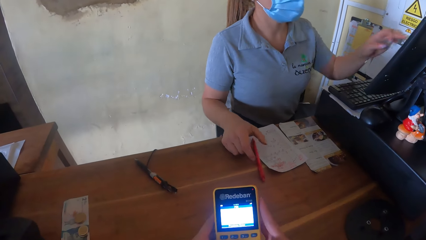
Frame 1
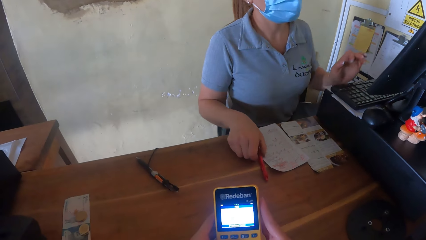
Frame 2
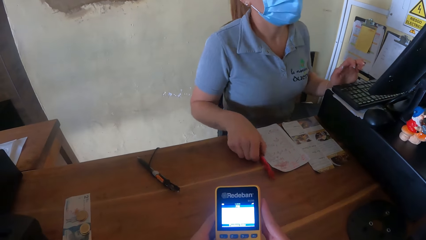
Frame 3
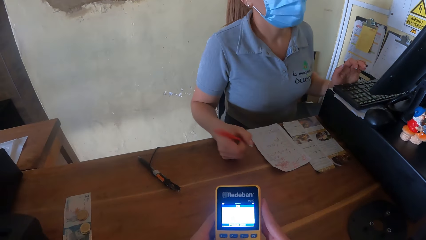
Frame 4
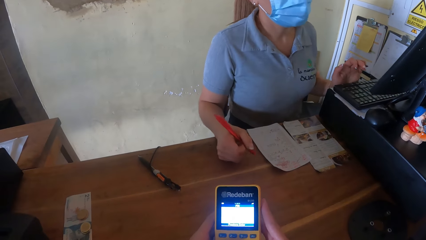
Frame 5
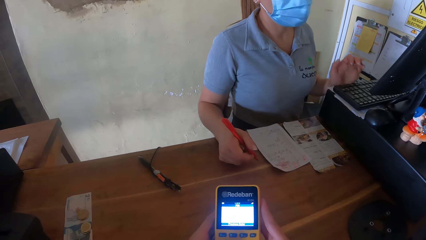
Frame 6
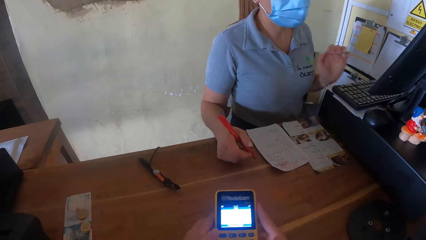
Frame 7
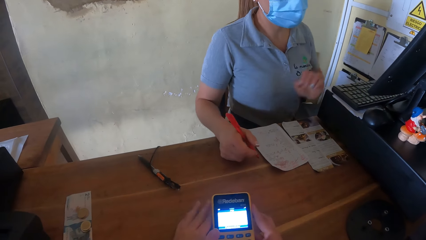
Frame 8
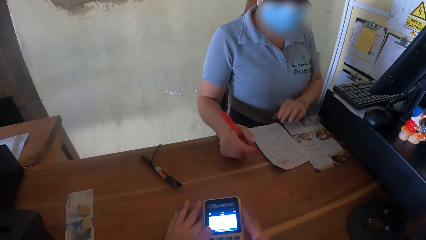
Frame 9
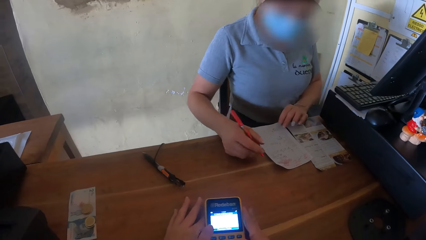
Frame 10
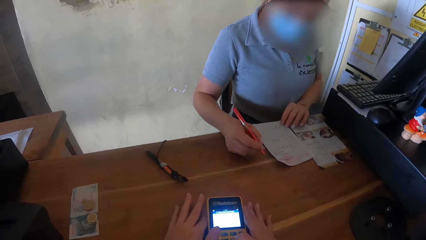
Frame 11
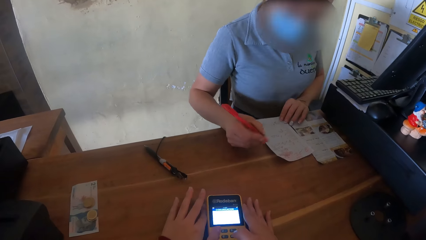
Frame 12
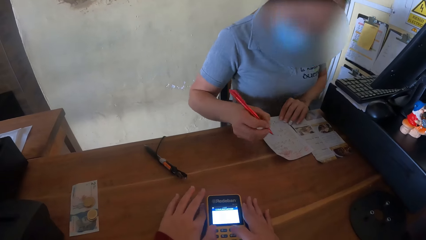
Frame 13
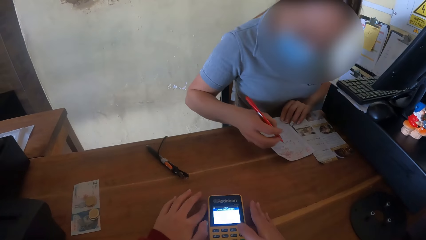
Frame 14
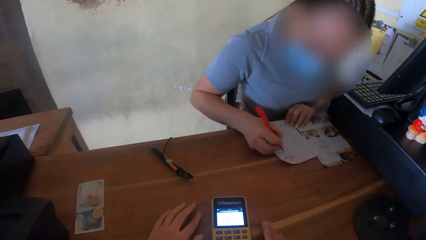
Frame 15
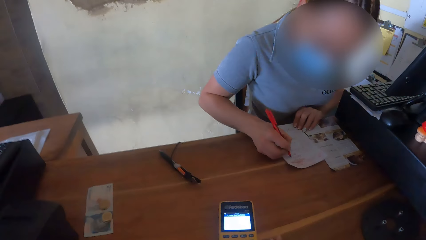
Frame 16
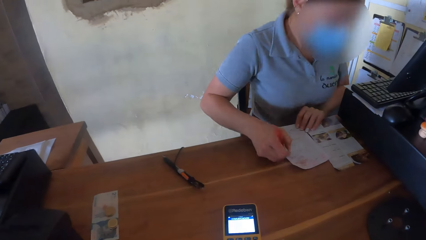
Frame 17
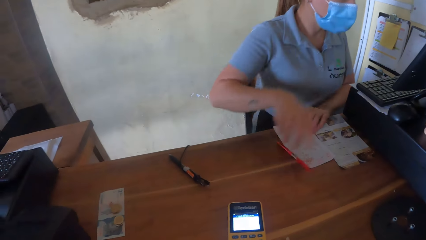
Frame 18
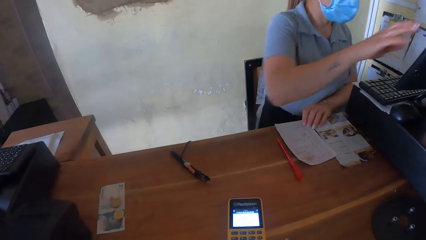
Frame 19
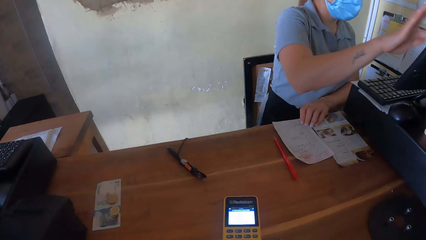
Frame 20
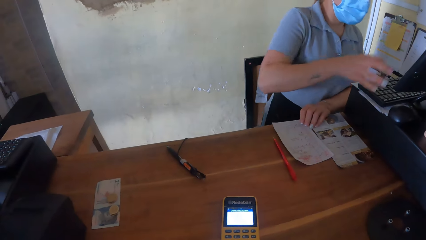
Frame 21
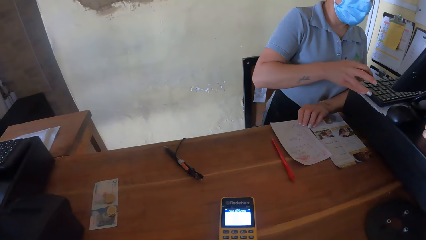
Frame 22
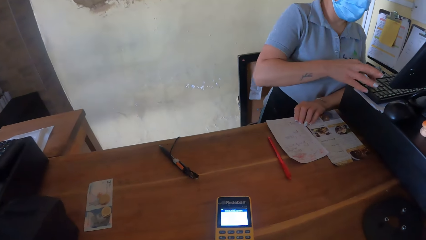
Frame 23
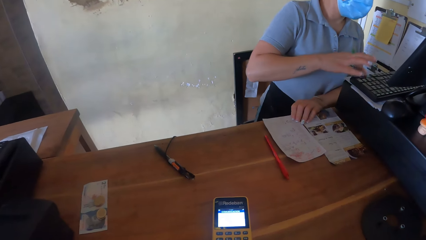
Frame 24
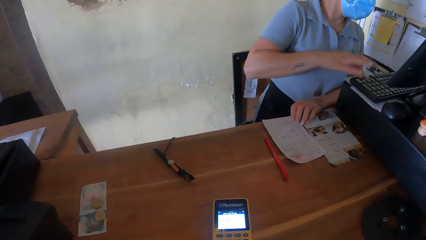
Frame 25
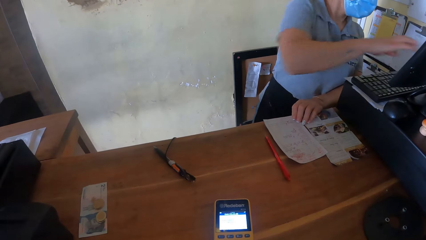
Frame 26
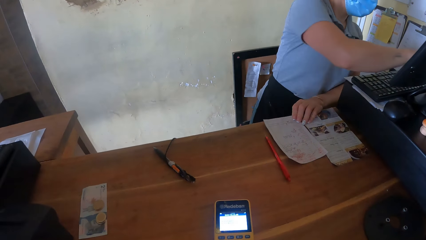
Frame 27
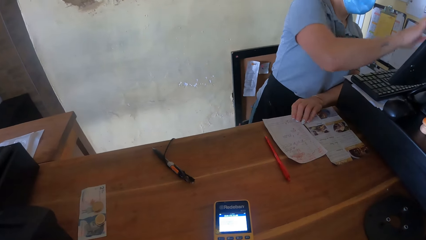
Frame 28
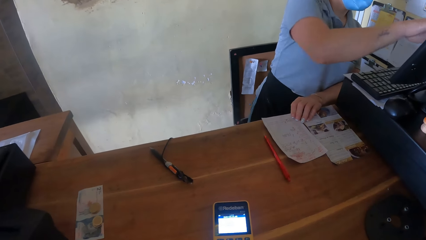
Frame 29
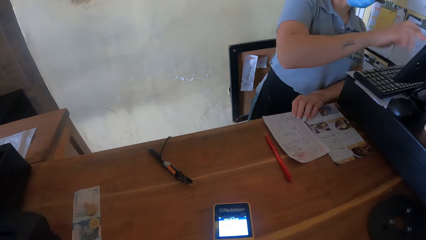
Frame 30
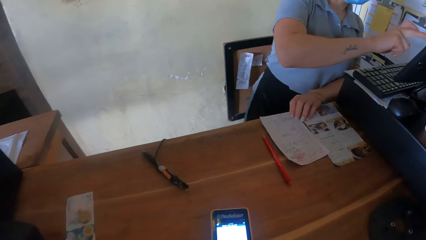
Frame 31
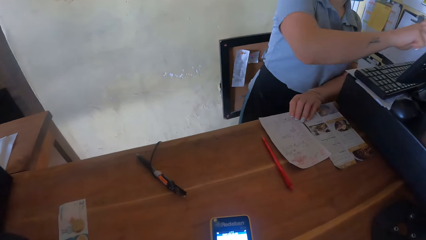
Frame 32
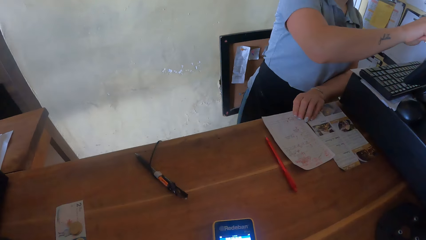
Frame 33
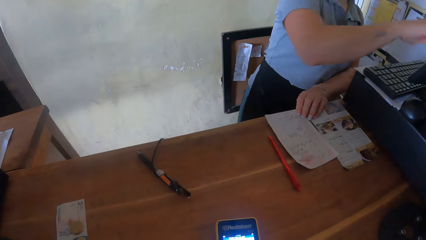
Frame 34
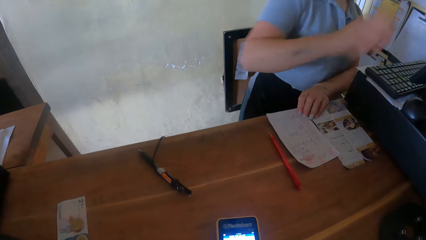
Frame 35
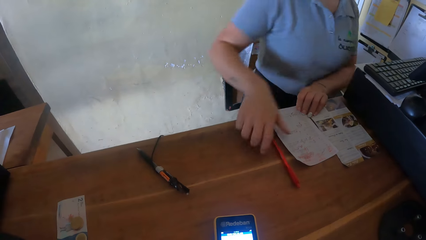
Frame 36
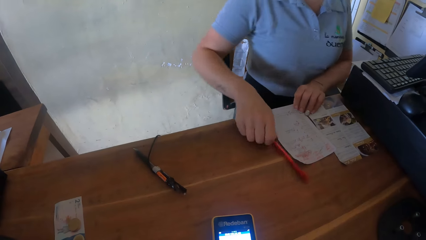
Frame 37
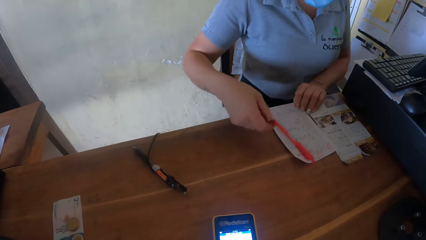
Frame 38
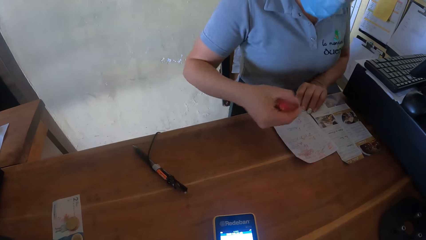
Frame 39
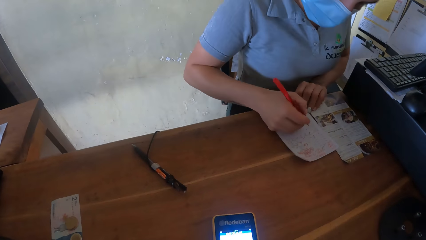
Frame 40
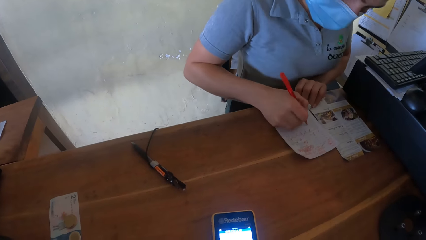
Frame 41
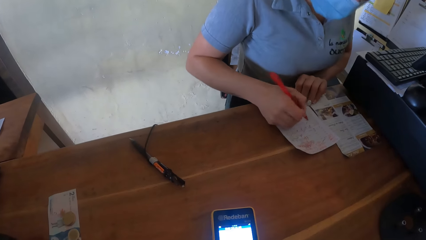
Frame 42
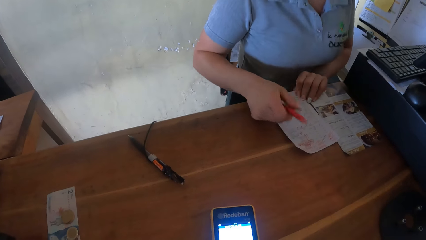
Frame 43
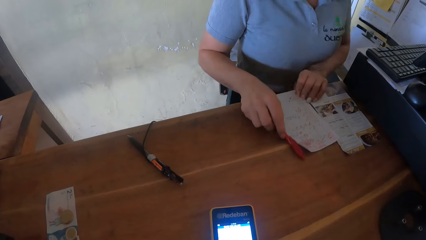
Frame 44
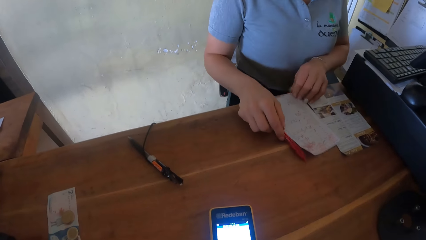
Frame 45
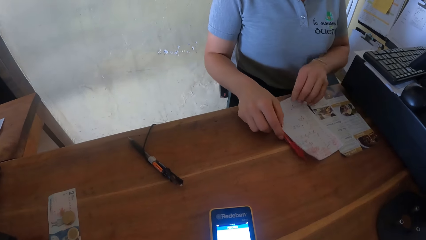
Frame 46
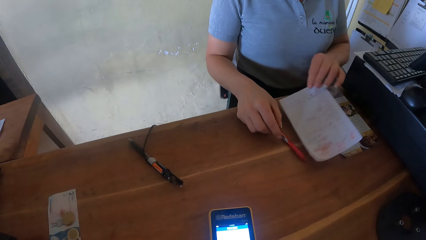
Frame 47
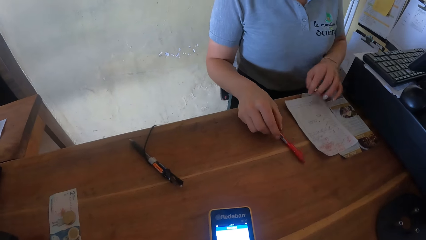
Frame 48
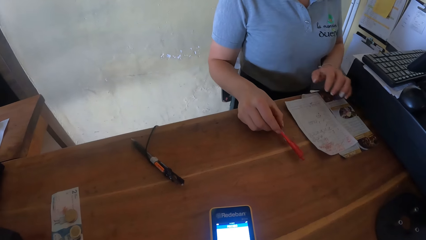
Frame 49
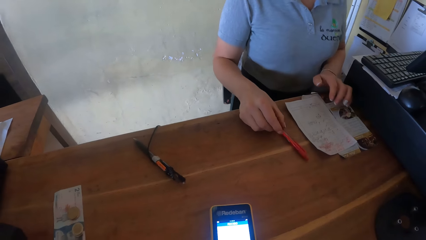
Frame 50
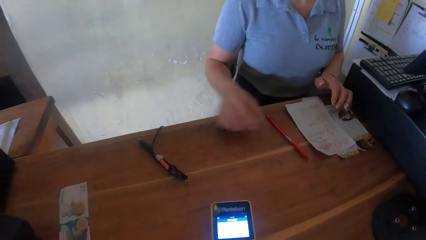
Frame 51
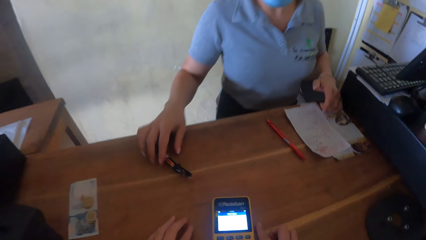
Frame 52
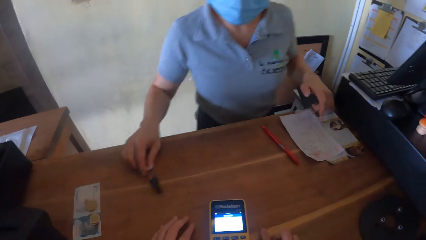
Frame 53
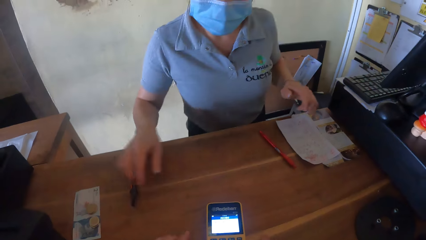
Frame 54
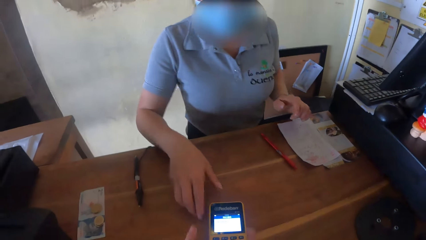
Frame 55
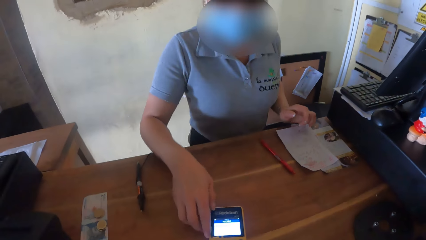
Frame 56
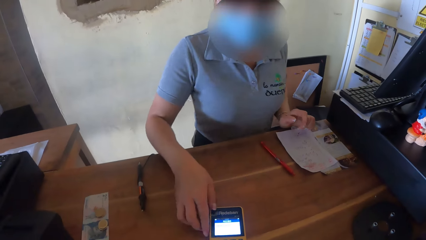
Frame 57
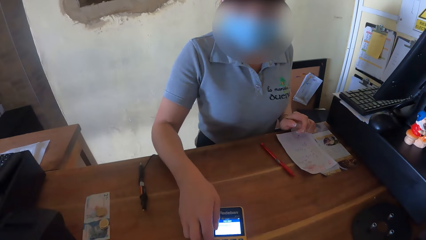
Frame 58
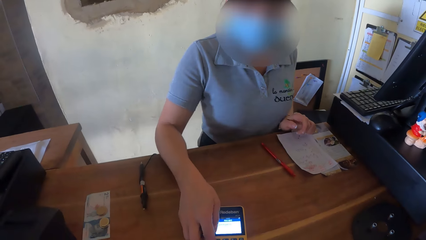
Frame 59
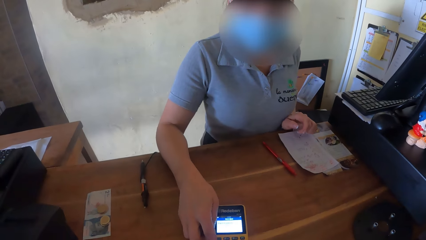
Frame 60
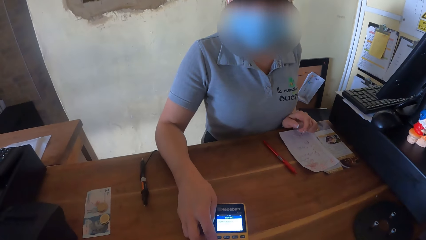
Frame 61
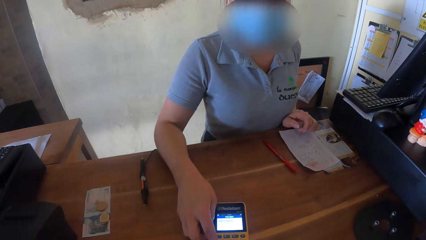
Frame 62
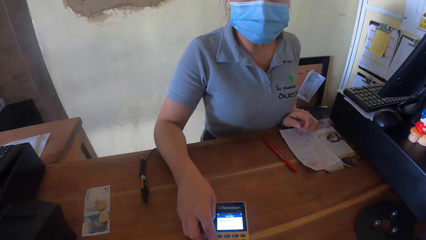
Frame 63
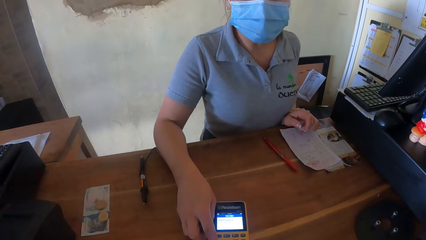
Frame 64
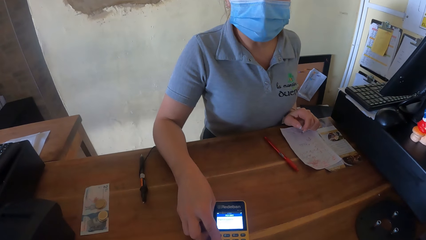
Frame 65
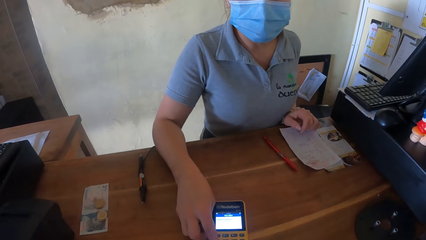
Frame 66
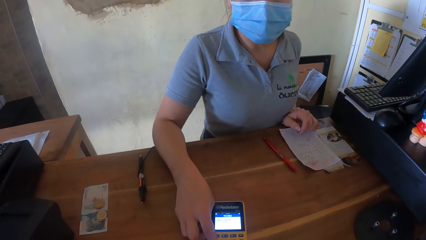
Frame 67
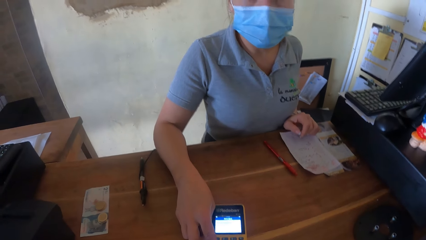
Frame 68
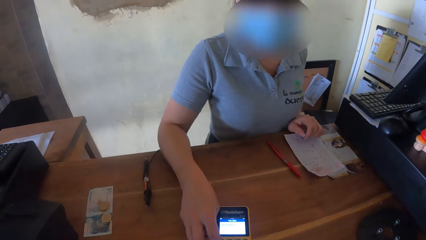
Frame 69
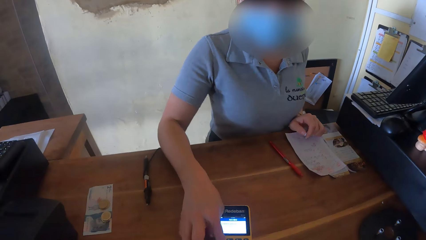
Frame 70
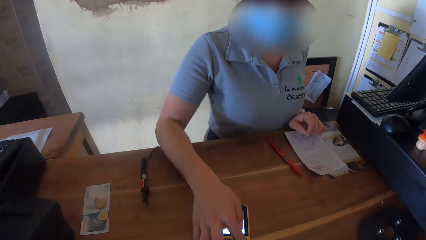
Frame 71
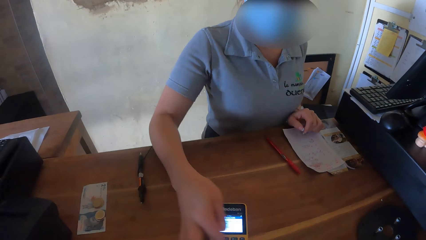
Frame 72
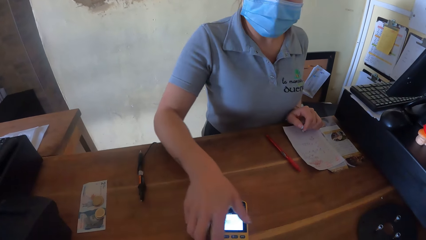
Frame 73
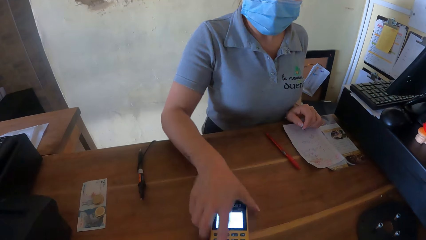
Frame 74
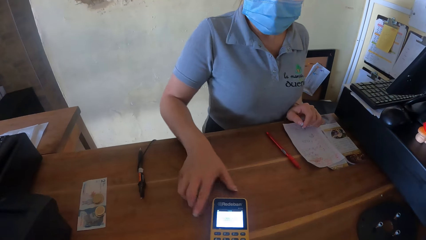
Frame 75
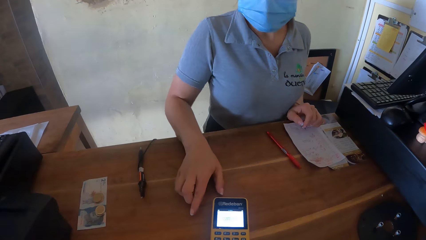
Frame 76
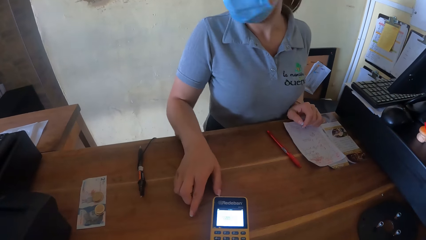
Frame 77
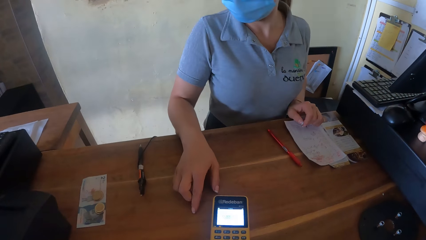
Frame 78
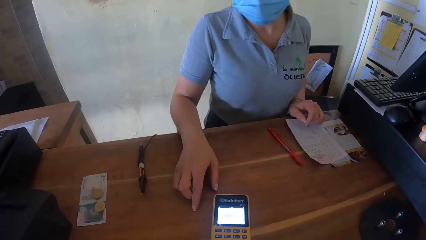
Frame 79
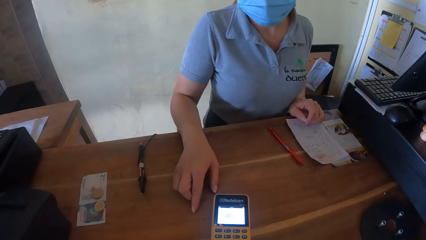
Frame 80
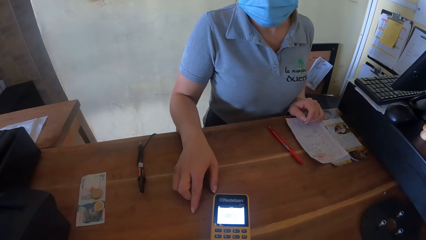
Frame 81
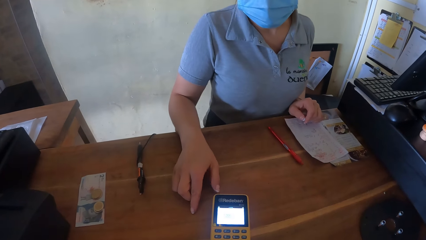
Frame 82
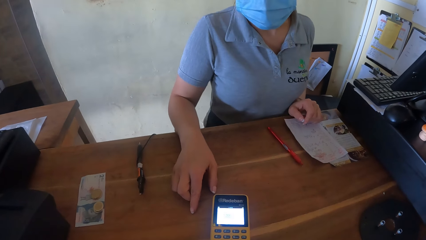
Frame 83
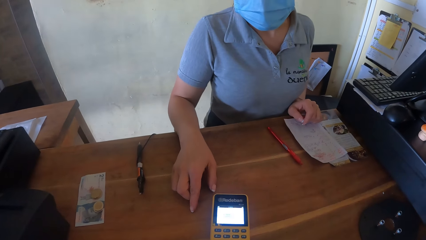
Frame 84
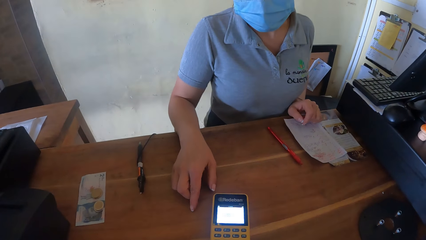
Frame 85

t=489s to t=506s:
The lady picks the red pen on the table with her right hand. The camera wearer uses the calculator. He places the POS machine on the table with his hands. The lady writes on the paper with the red pen in her right hand. The lady drops the red pen on the table with her right hand. The lady operates the computer with her right hand. The lady picks the red pen on the table with her right hand. The lady writes on the paper with the red pen in her right hand. The lady drops the red pen on the table with her right hand. The lady moves the paper on the table with her left hand. The lady moves the pen aside on the desk with her right hand. The lady operates the POS machine with her right hand. The camera wearer converses with the lady.
